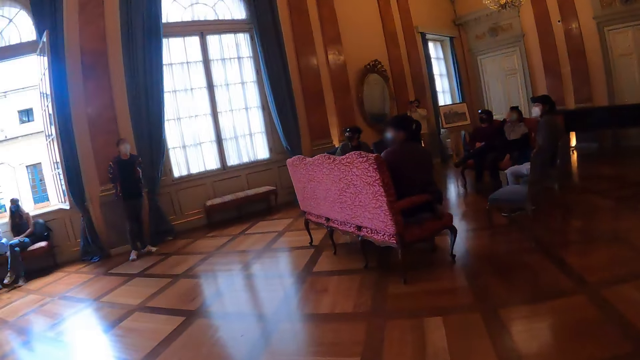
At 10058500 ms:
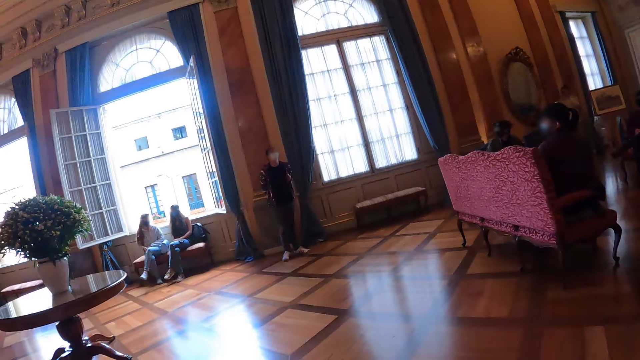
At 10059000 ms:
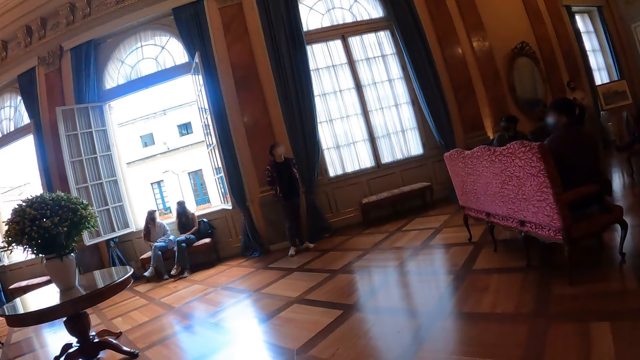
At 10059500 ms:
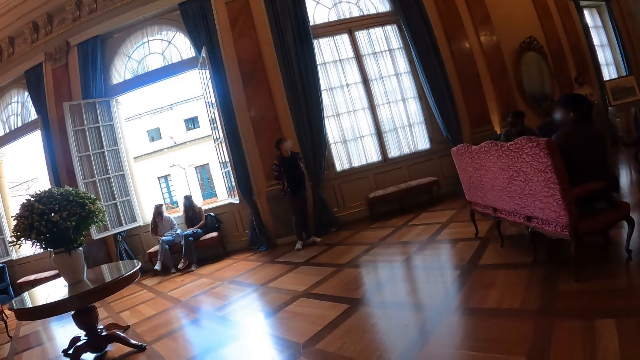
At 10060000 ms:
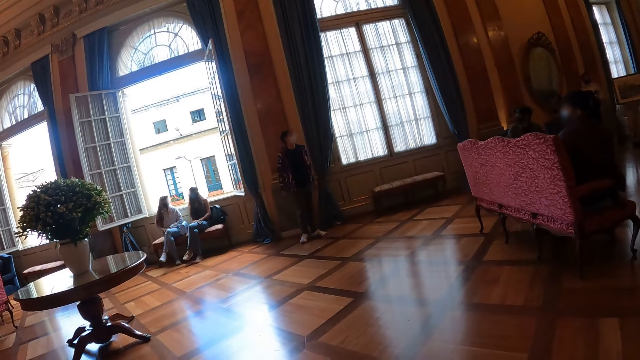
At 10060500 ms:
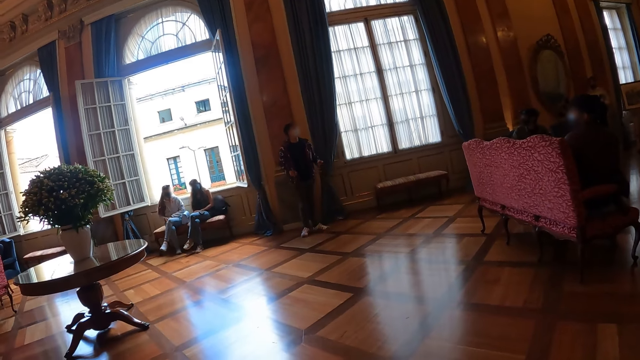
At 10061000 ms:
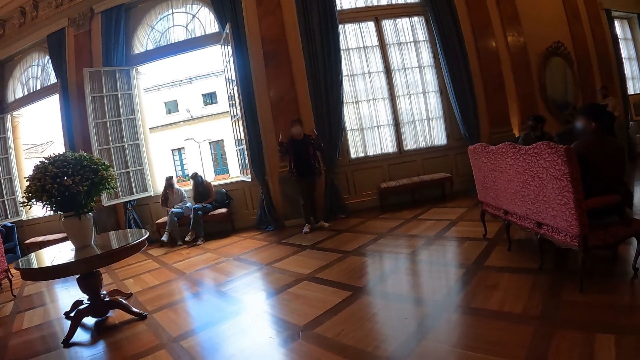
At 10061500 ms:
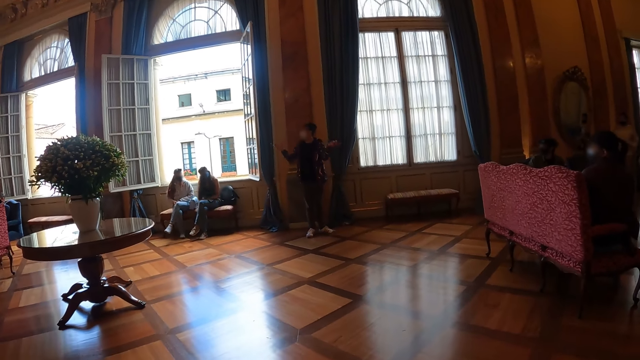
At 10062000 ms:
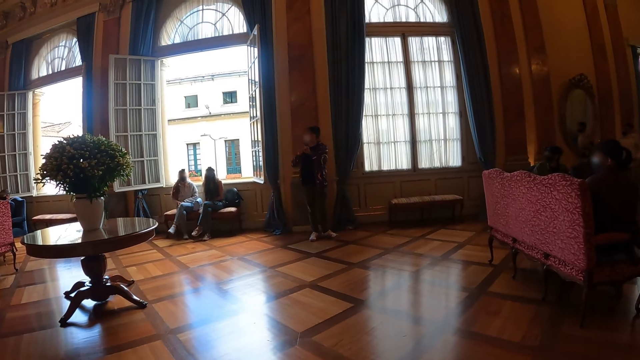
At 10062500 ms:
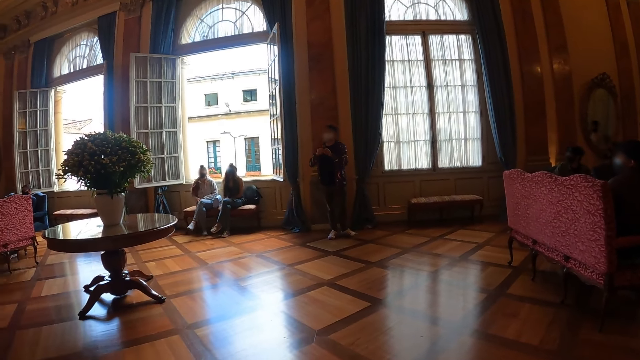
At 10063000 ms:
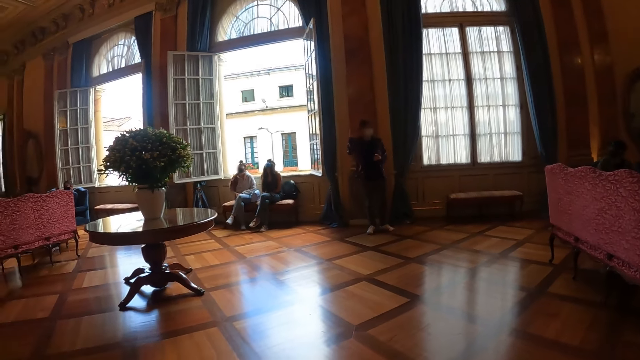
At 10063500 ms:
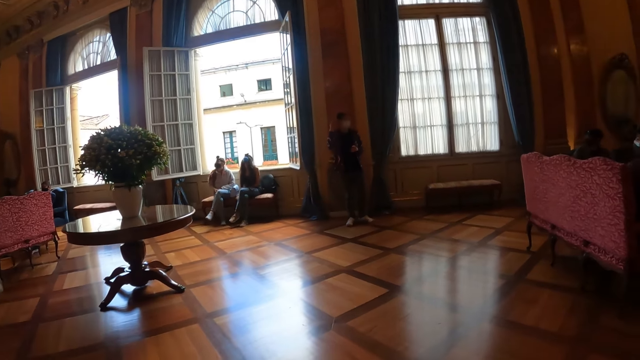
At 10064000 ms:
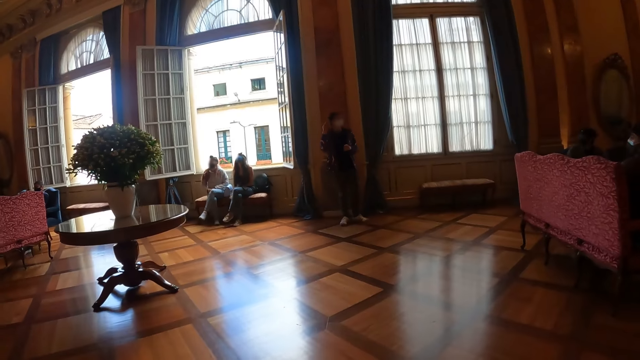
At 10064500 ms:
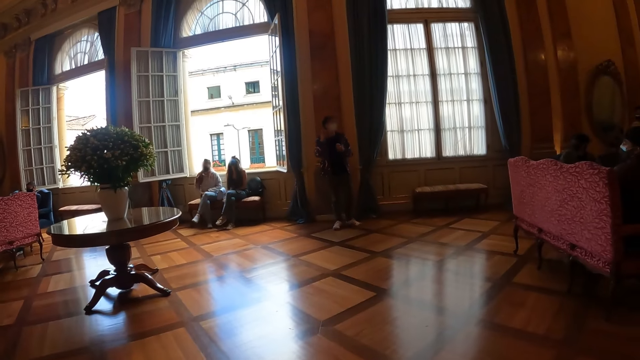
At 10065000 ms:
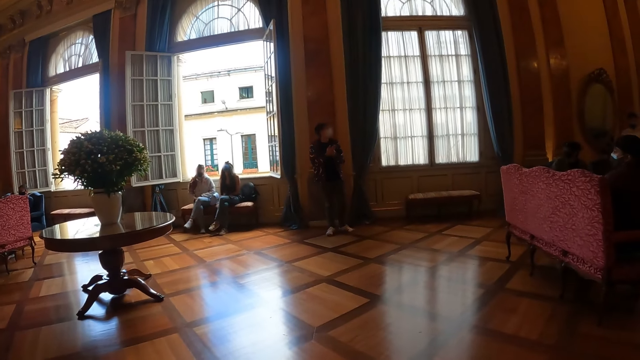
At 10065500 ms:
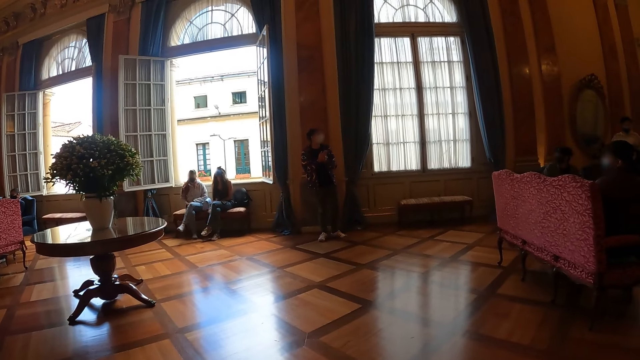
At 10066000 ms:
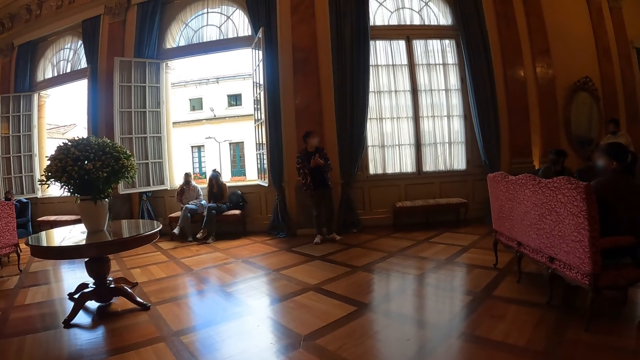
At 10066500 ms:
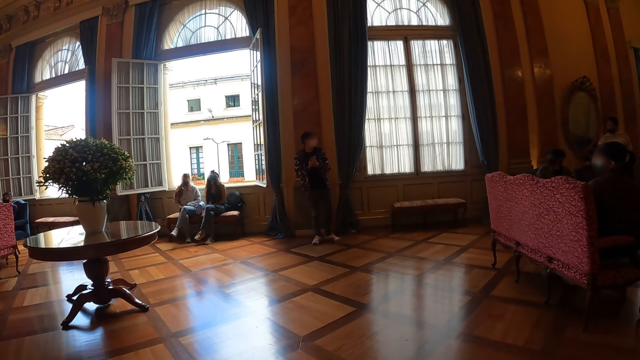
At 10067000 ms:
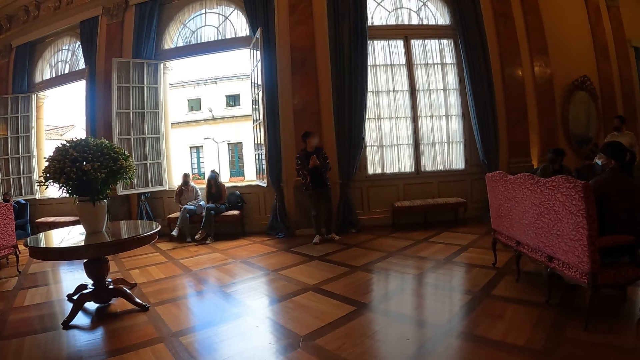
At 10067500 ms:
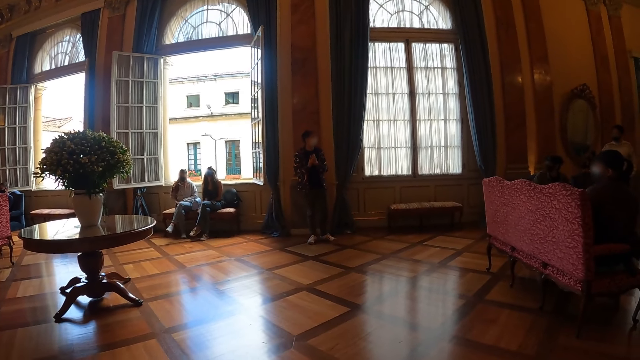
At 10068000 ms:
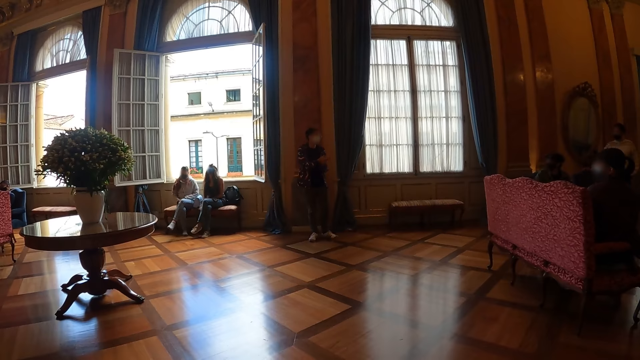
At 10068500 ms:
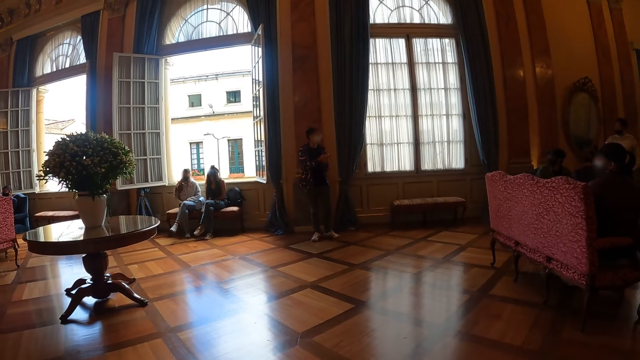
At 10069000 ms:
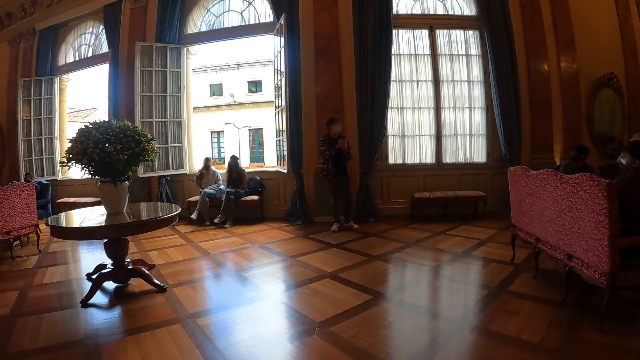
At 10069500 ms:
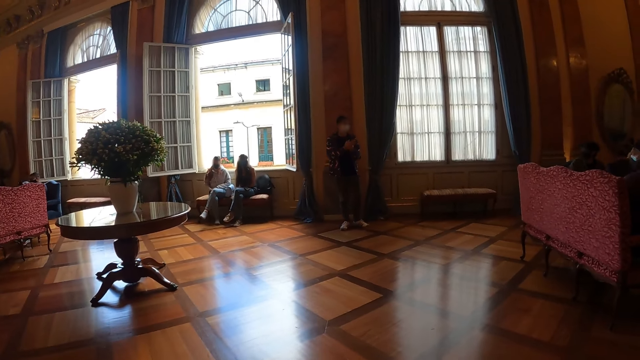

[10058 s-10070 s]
The camera wearer looks at a man. The man instructs the group. The man talks to the people in the building.

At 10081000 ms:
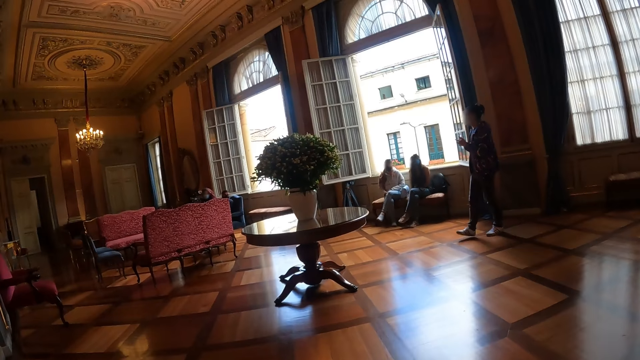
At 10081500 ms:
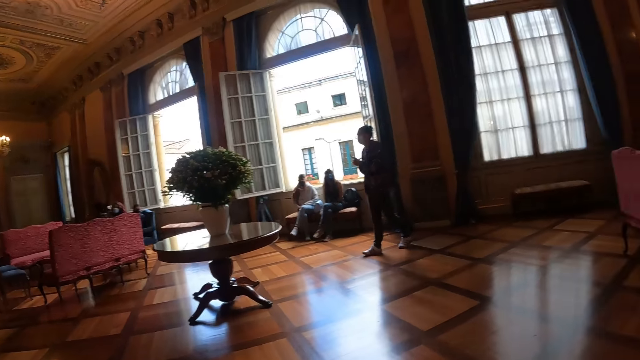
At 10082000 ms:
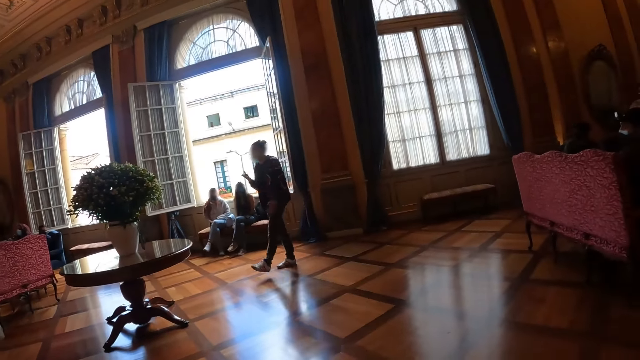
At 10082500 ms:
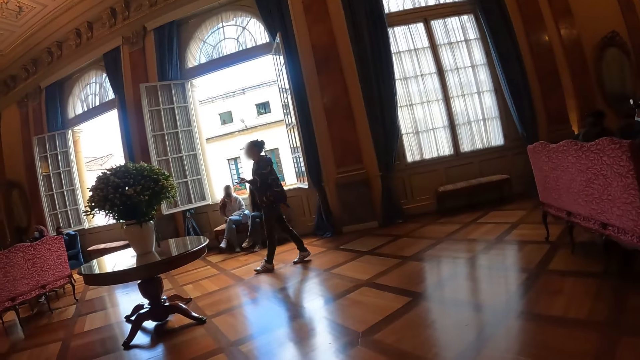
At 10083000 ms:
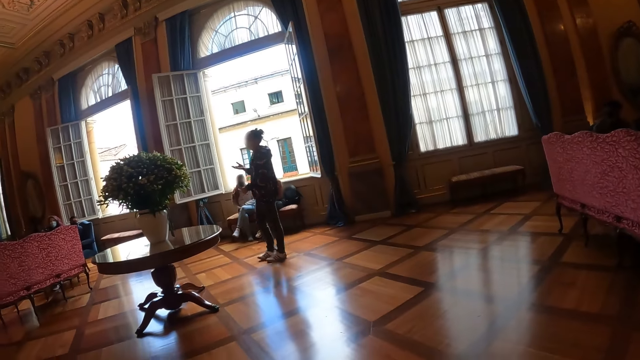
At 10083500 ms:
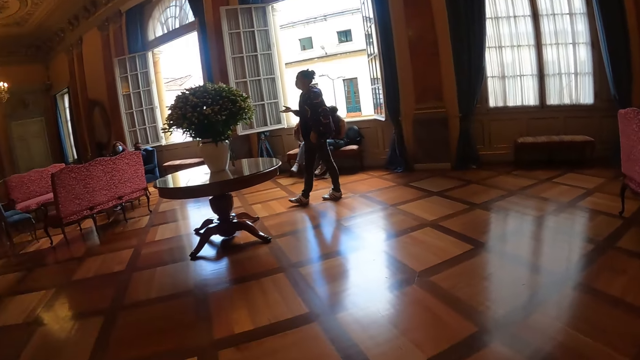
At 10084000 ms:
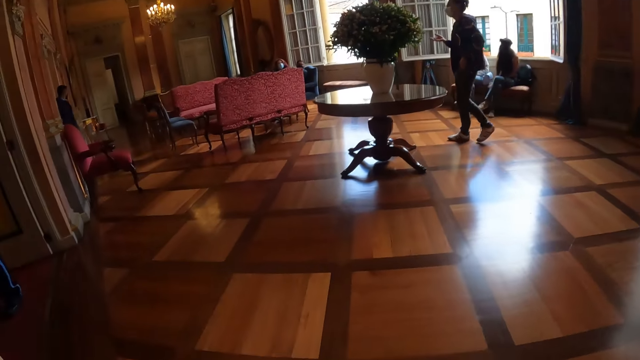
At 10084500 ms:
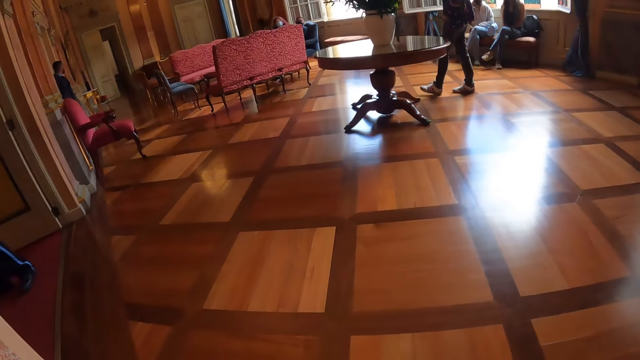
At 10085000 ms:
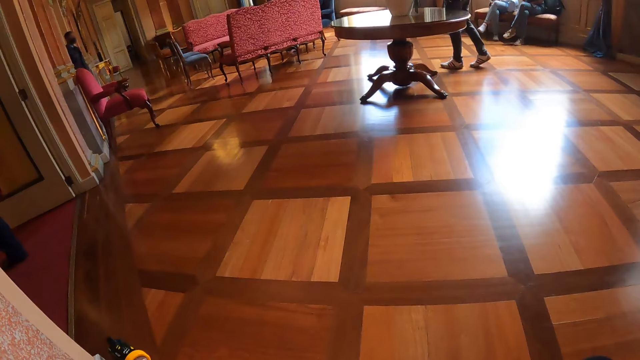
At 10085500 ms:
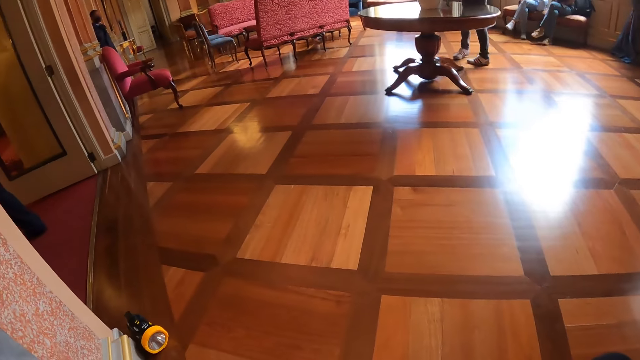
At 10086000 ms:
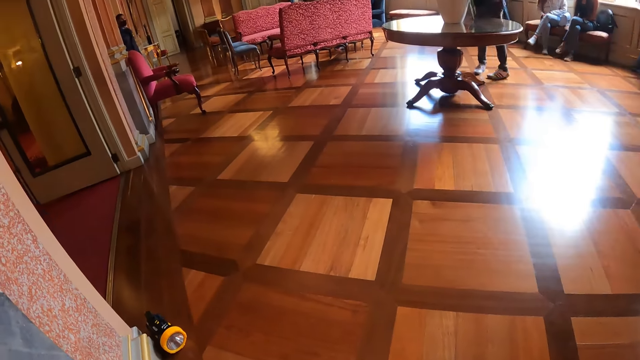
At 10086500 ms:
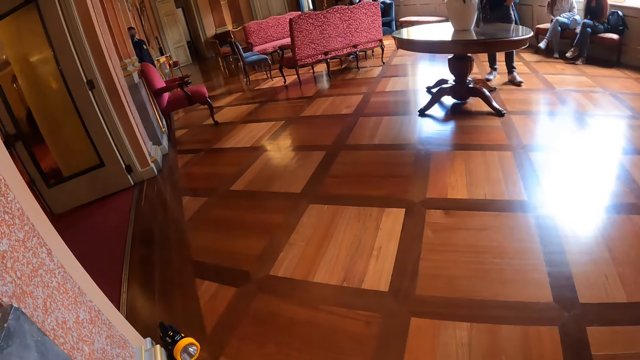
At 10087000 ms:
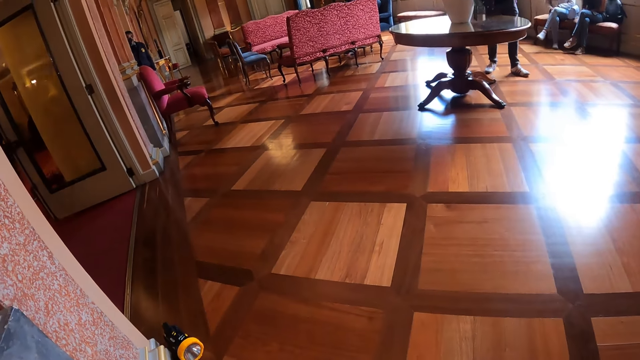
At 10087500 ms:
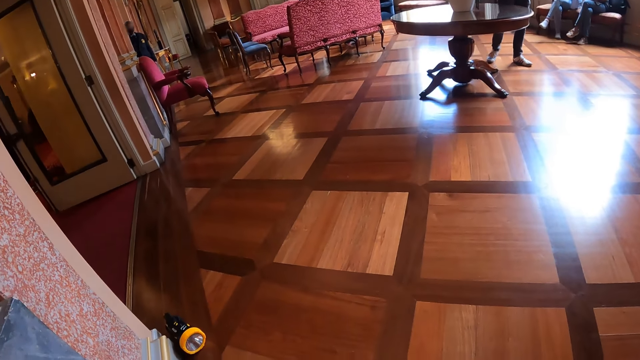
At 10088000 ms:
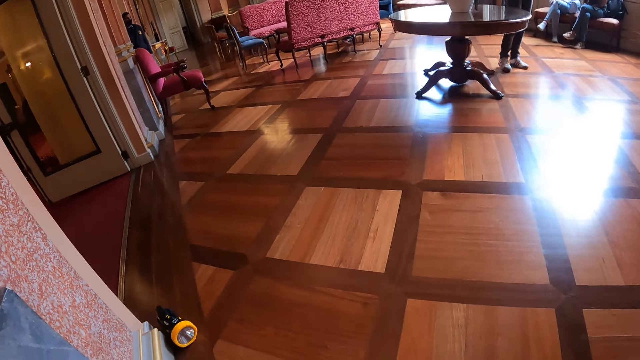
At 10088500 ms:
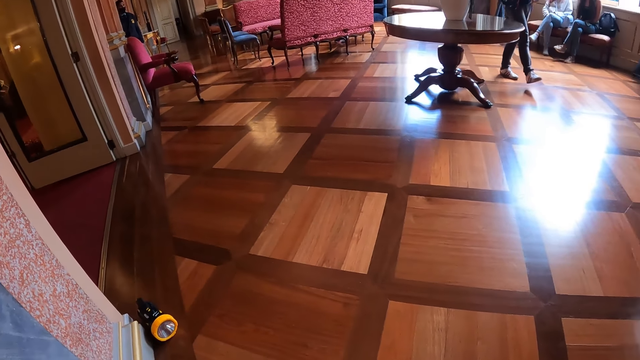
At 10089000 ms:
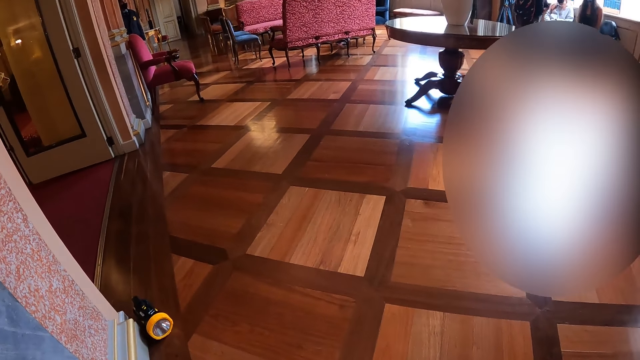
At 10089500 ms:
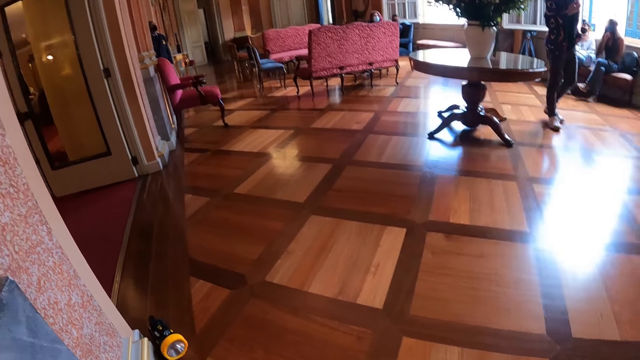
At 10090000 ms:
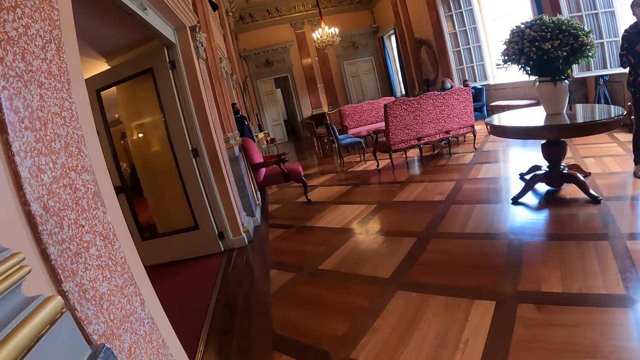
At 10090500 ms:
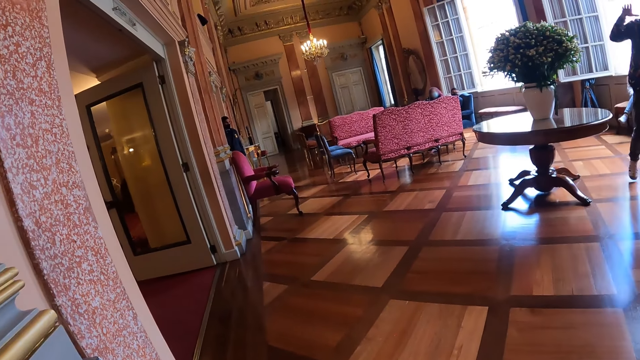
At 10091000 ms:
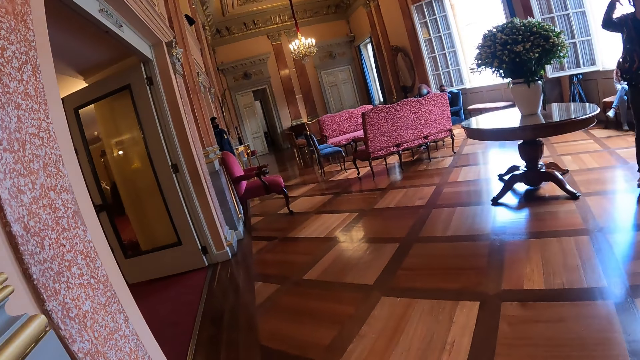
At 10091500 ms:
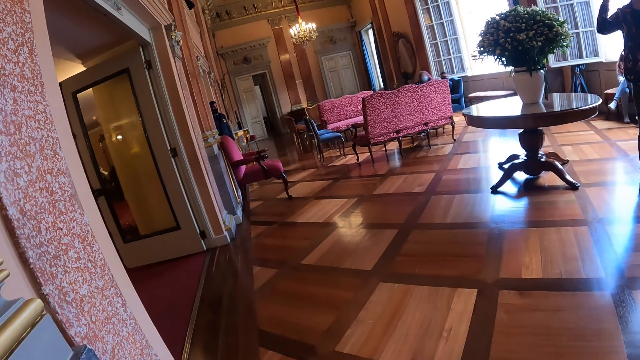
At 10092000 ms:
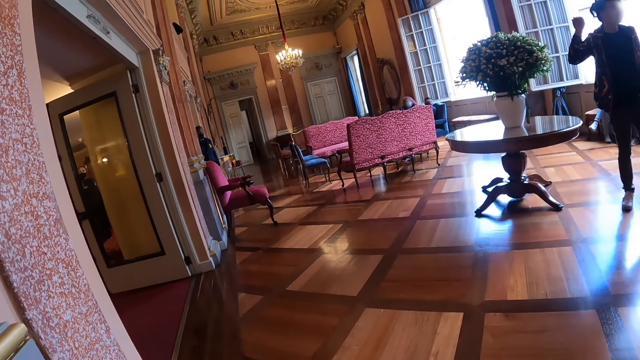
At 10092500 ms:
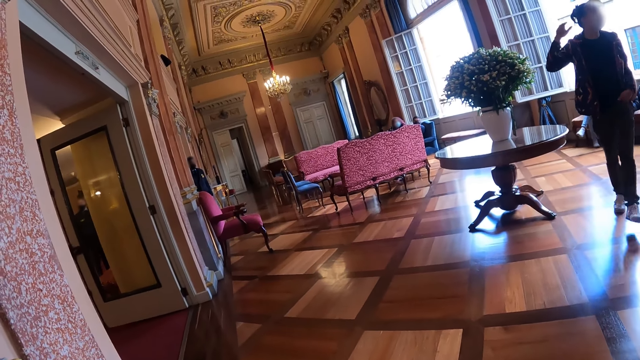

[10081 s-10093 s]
A man walks about the room. The camera wearer looks at the floor. The man walks about the room. The man instructs the group.
